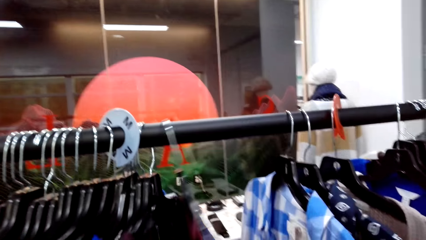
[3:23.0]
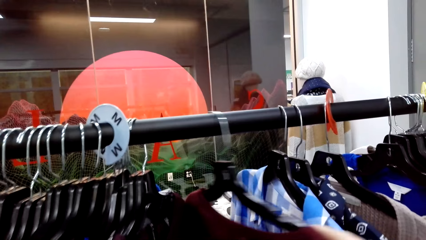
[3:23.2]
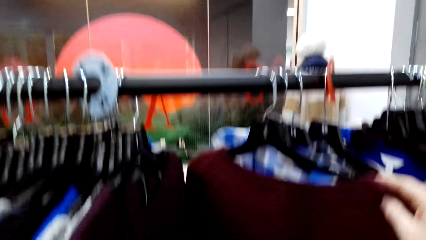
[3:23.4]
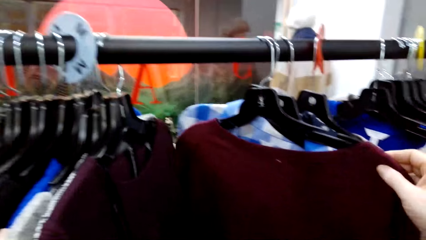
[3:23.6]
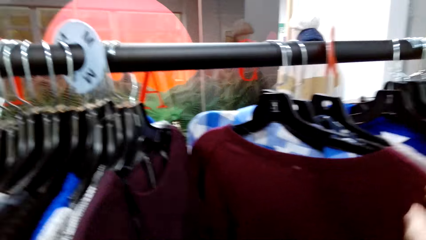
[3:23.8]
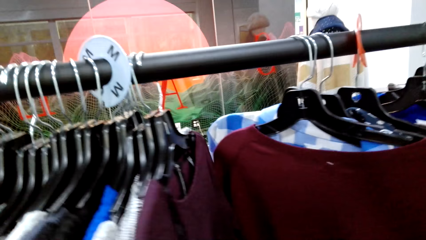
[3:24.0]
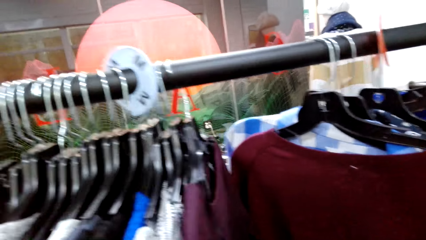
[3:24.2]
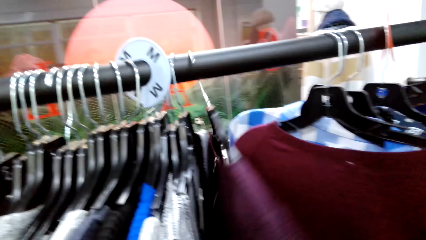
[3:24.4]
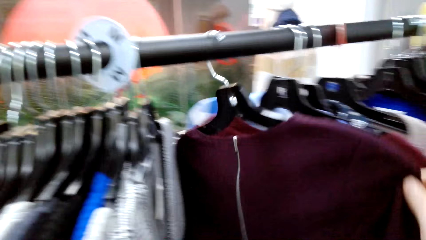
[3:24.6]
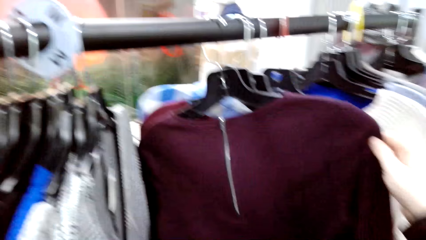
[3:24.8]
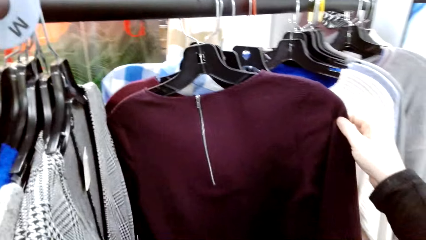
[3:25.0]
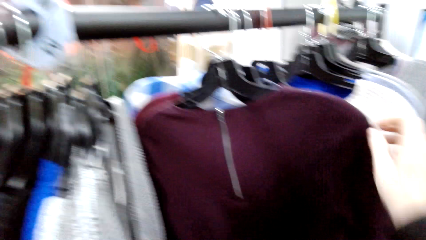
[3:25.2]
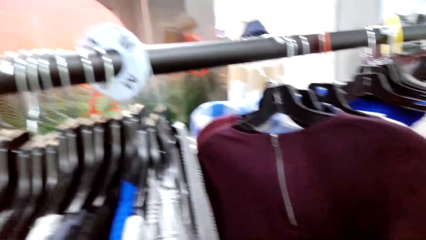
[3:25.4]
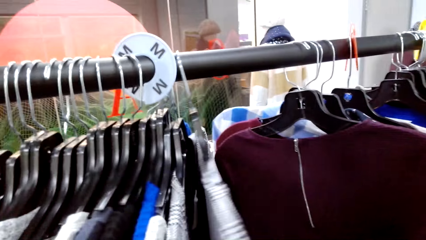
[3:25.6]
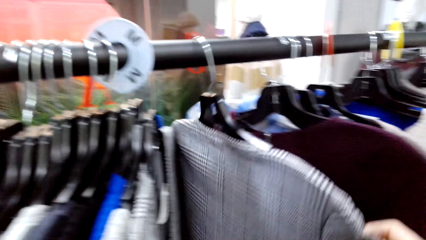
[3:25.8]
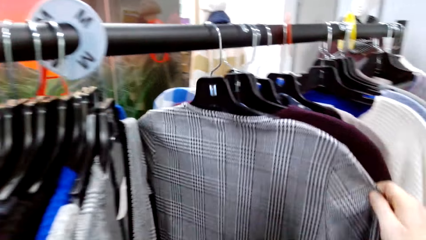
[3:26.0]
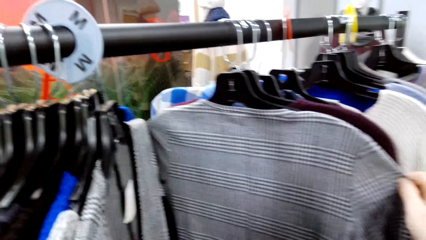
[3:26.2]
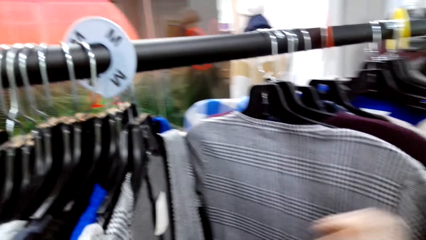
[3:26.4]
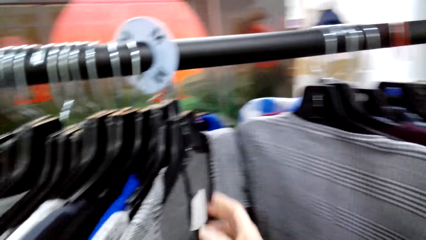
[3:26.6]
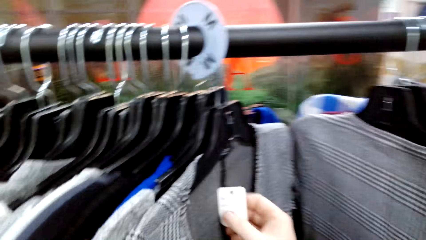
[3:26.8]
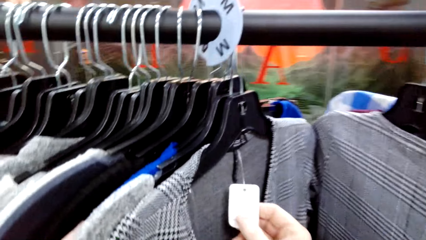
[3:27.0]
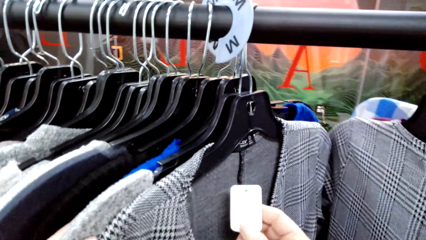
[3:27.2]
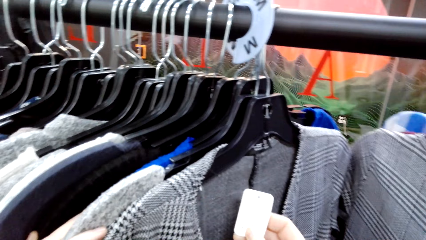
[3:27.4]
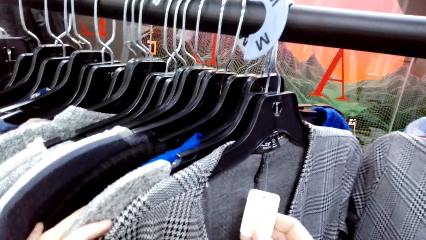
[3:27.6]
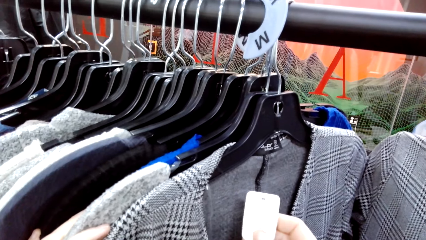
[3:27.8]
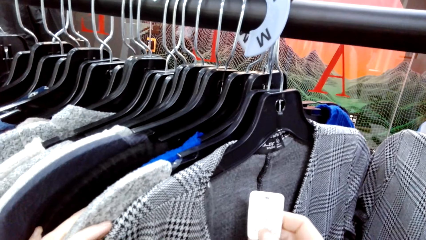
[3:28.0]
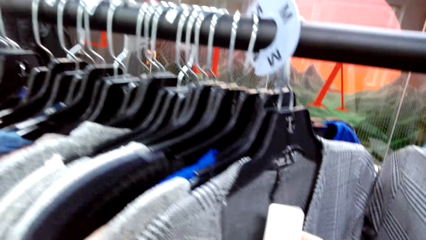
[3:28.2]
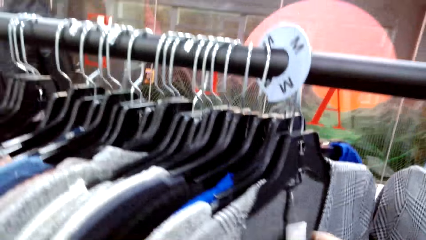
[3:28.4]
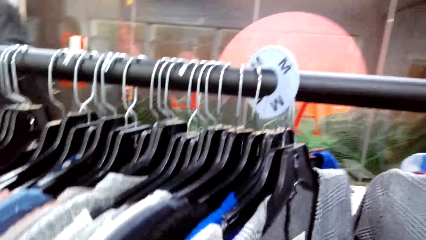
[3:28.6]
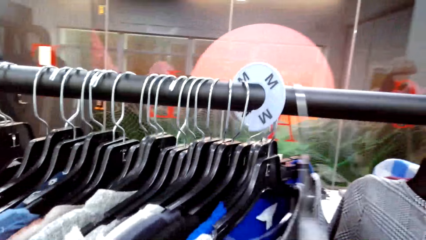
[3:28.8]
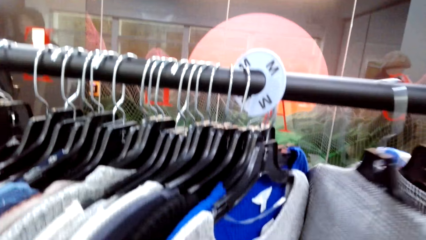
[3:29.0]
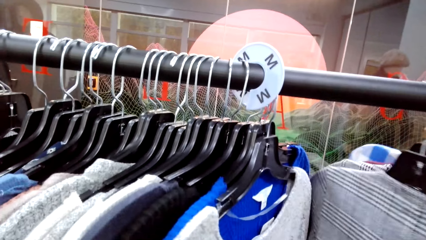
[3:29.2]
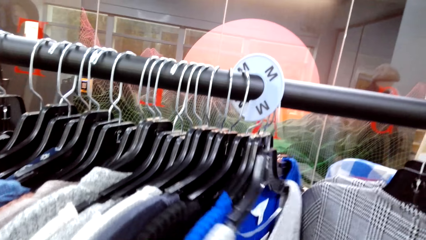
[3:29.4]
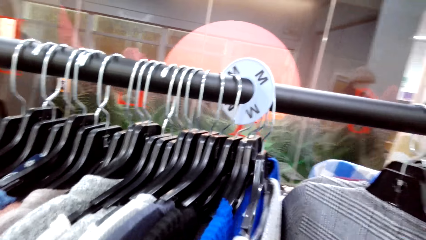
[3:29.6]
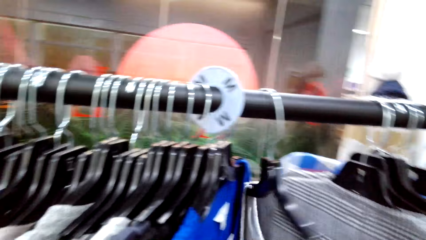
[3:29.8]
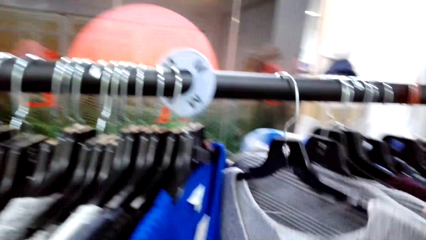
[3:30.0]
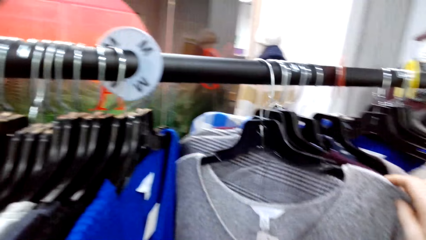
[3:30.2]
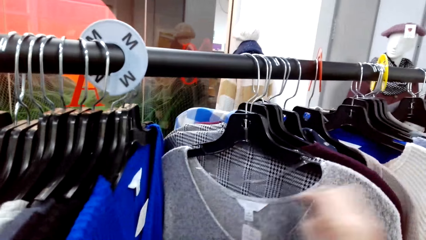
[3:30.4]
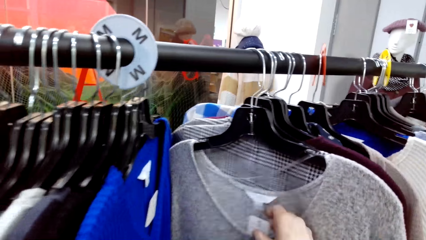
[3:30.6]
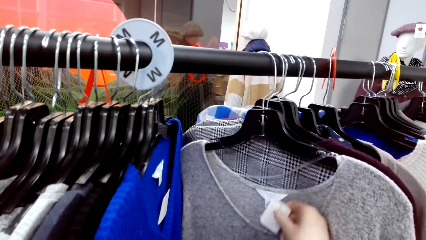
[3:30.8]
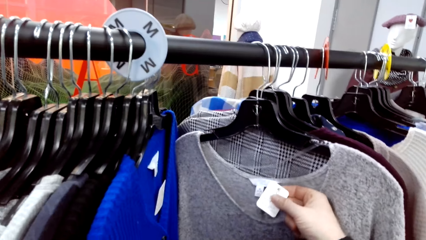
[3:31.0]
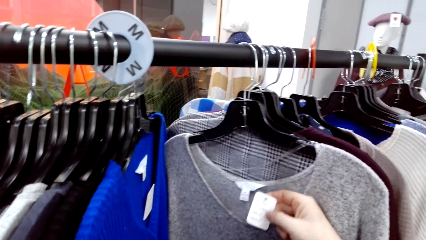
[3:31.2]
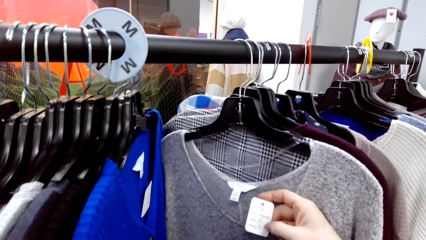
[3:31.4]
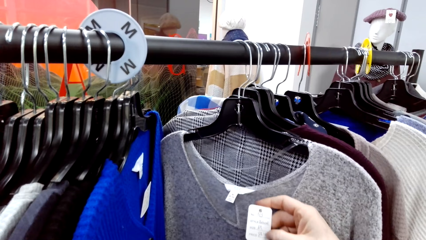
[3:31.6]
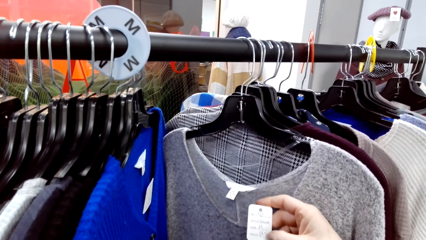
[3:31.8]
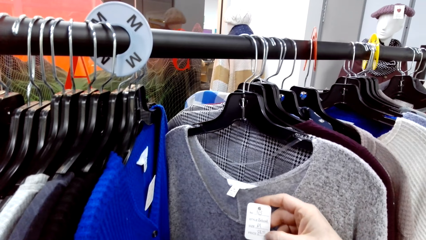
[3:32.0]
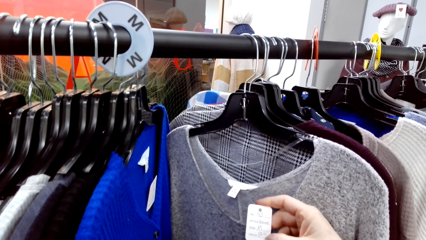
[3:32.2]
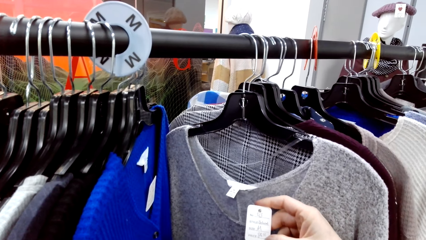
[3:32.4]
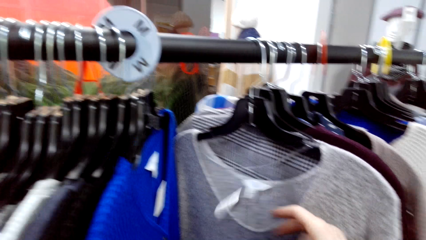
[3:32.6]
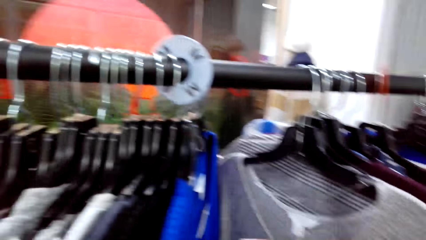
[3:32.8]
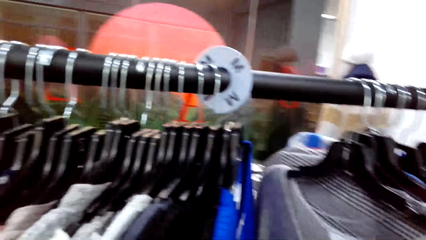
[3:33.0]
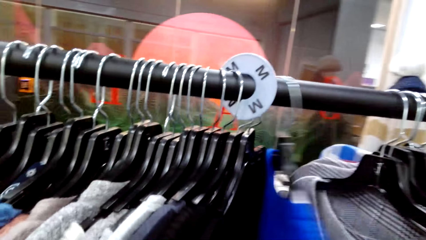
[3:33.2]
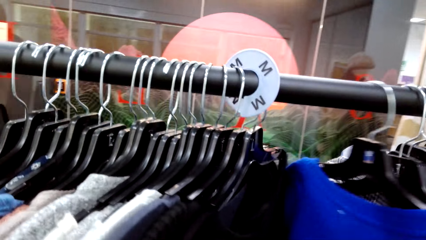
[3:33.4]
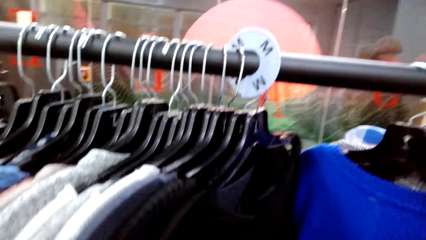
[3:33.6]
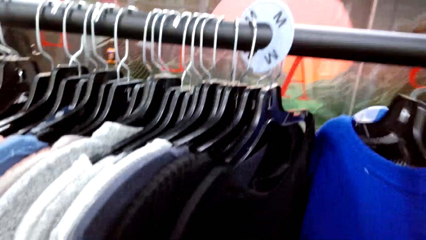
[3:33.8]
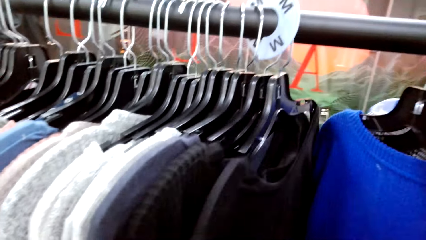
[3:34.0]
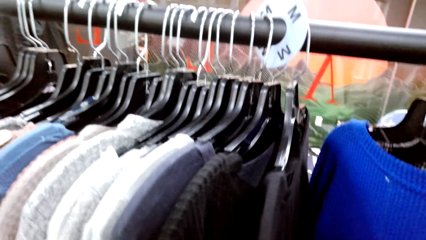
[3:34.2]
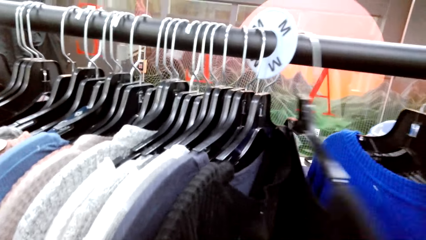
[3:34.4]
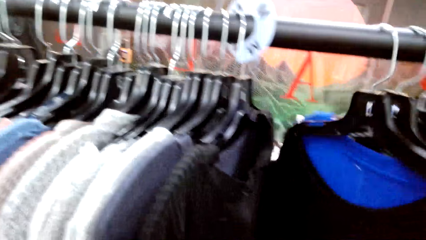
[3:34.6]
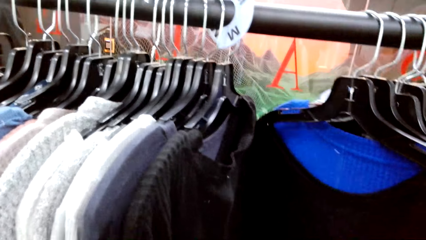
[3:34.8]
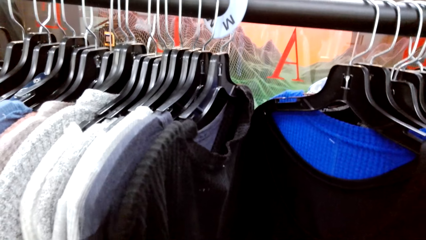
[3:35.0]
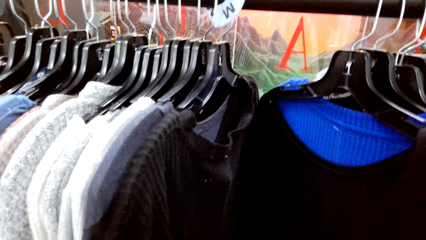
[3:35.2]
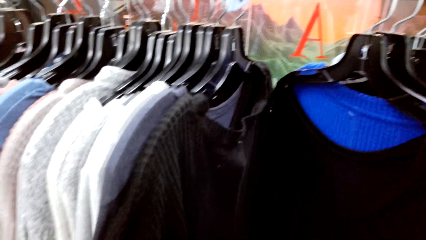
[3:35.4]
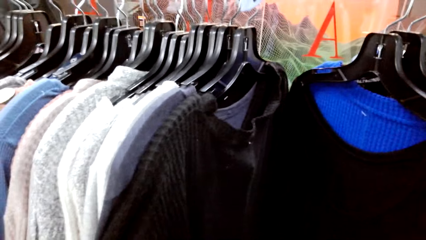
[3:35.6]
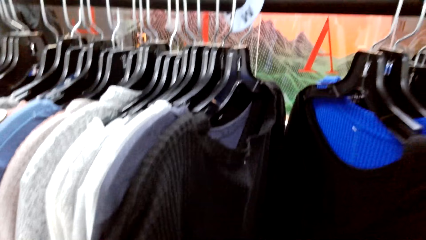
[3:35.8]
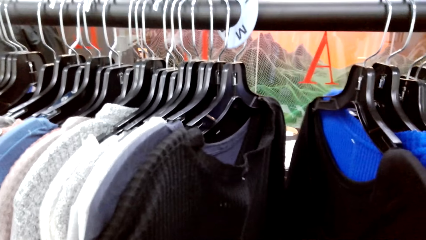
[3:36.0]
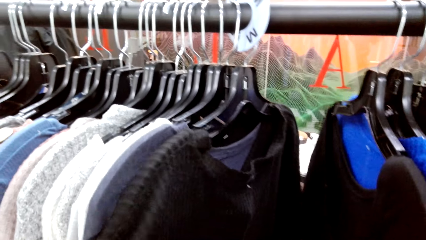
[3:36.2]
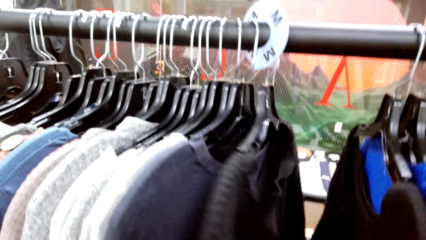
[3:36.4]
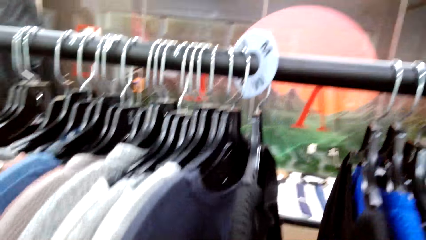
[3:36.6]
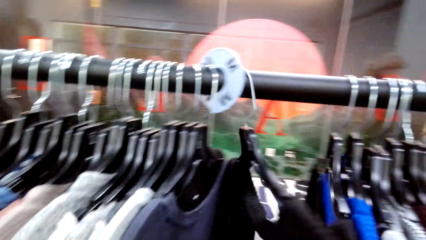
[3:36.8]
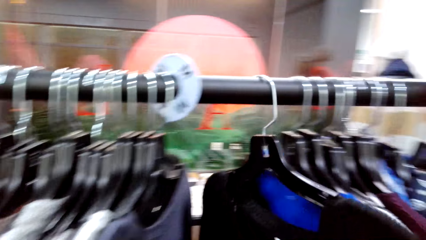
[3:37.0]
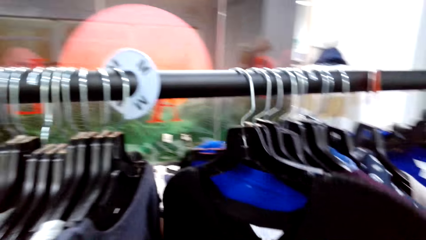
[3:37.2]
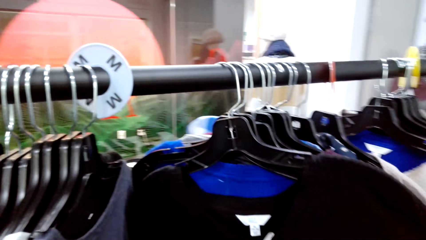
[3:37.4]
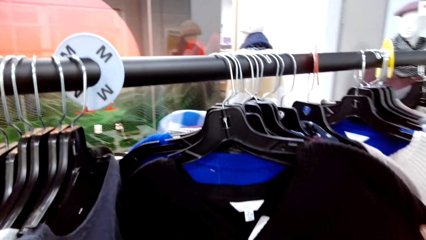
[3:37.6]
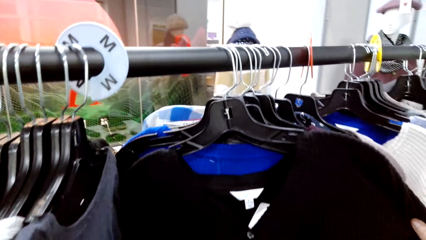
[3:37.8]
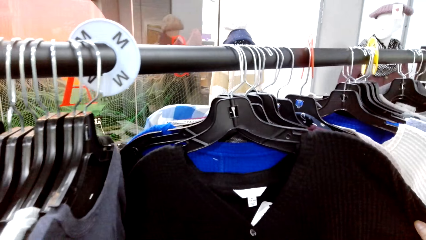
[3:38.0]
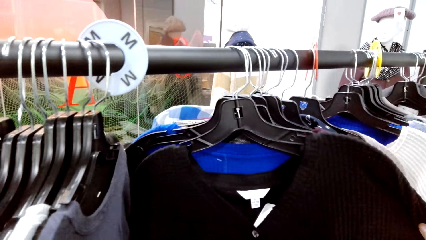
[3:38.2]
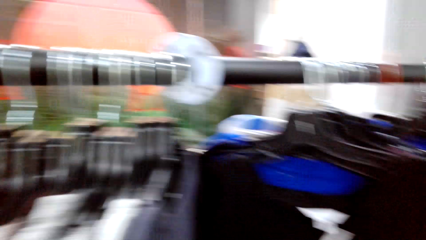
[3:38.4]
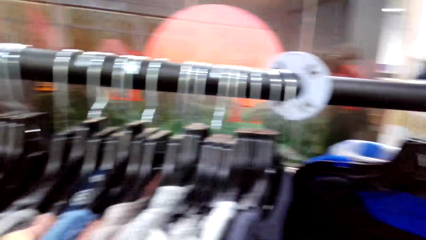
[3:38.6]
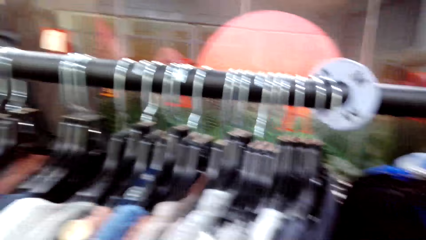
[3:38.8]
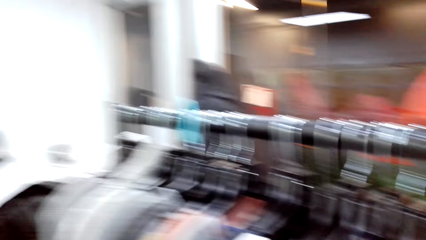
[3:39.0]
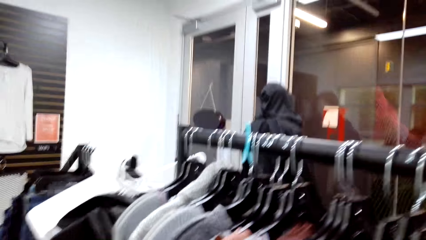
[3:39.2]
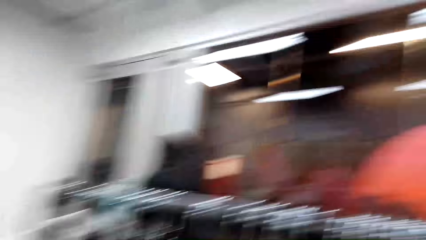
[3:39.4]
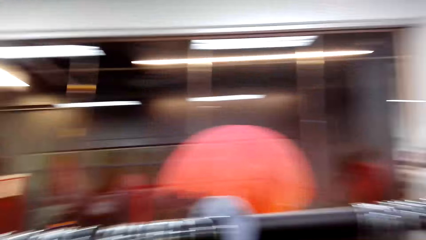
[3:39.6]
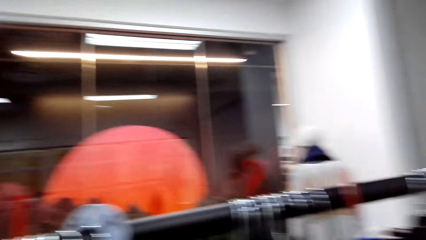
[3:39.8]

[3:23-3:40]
The camera wearer slips the sweats. They check a cloth tag in the store. They sample clothes on a clothing hanger stand in the store.
